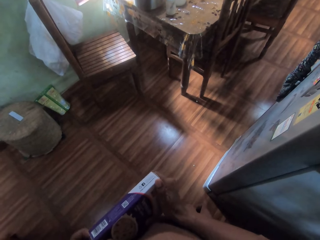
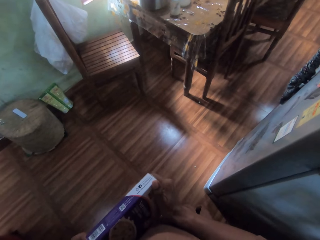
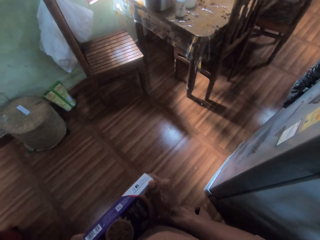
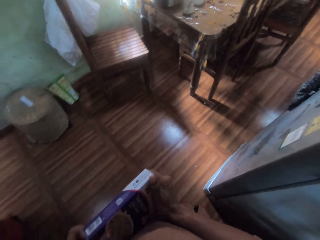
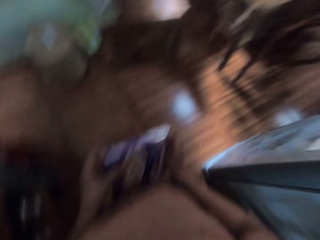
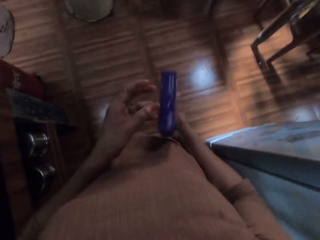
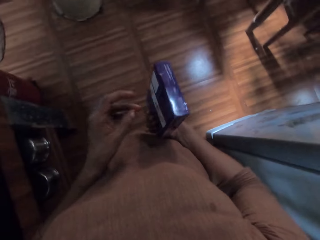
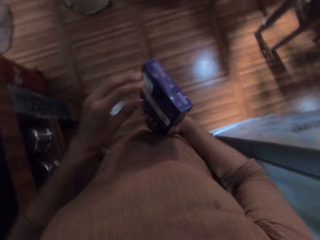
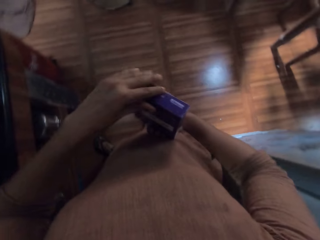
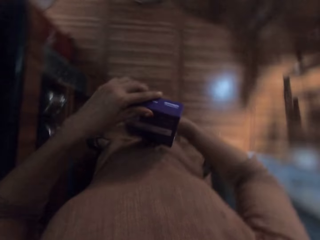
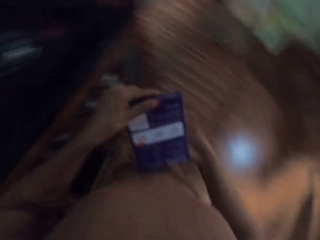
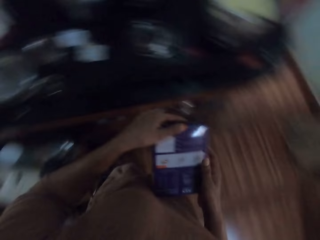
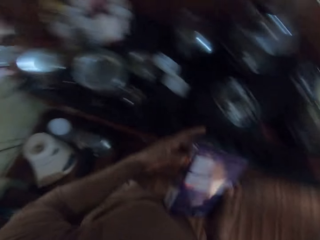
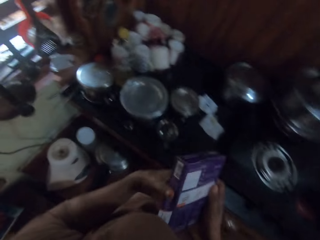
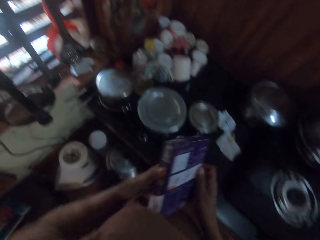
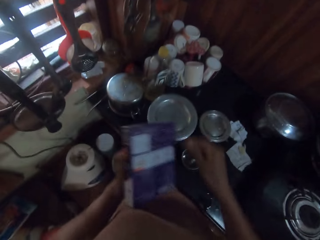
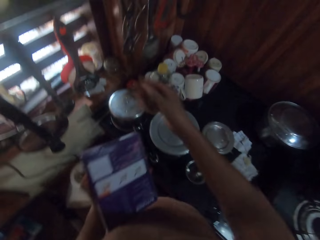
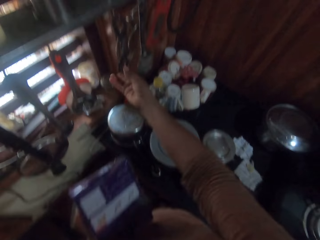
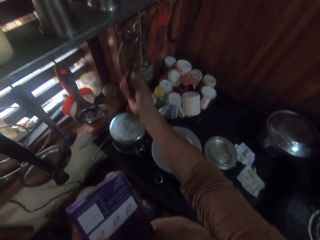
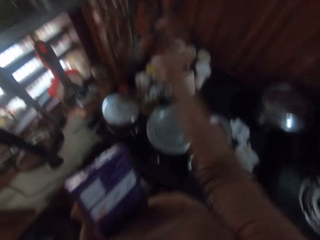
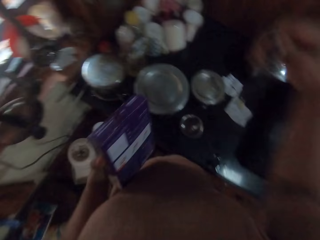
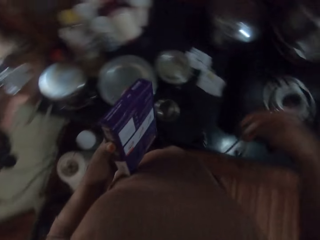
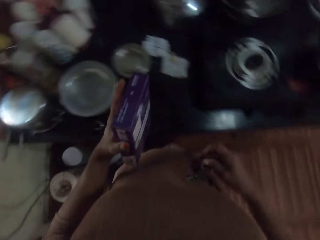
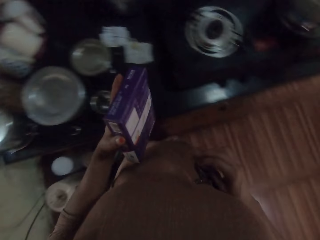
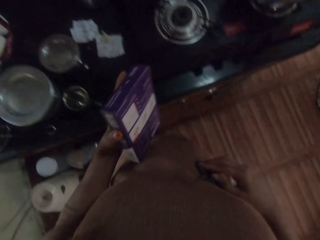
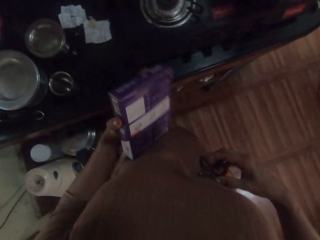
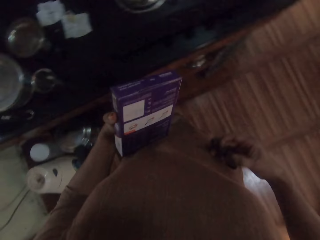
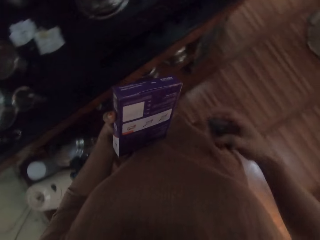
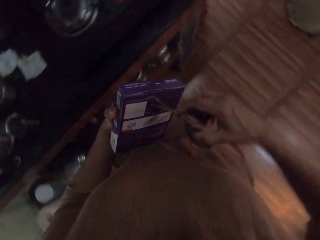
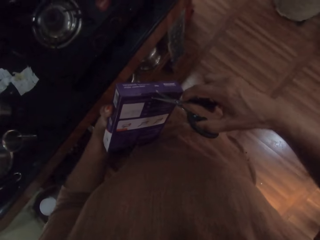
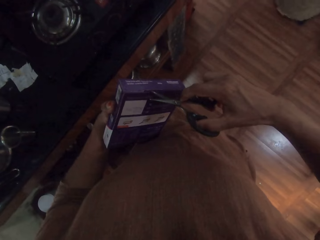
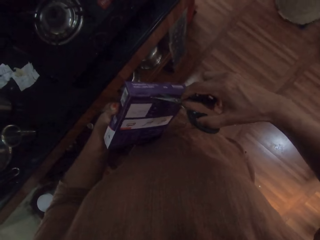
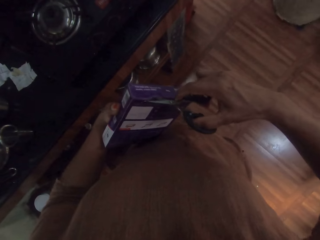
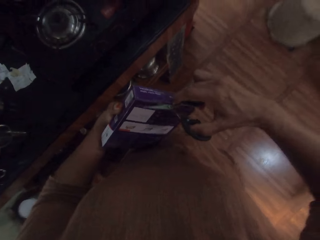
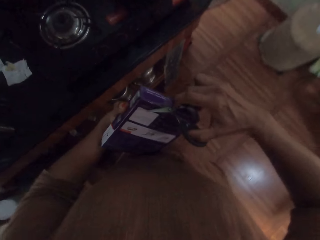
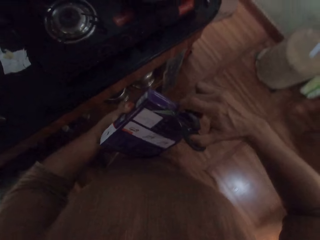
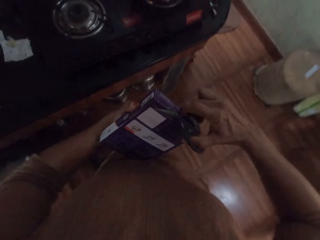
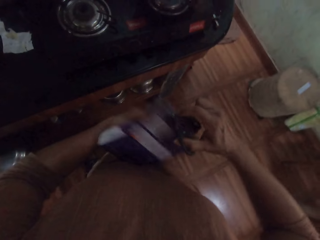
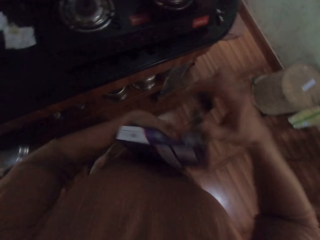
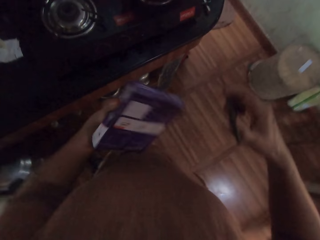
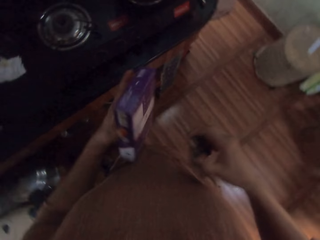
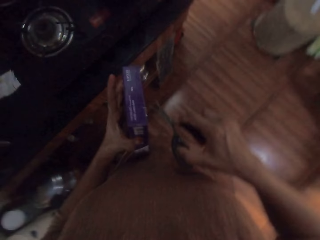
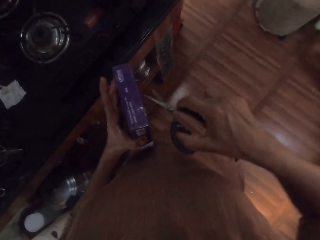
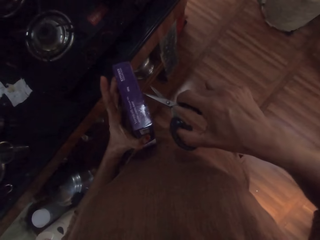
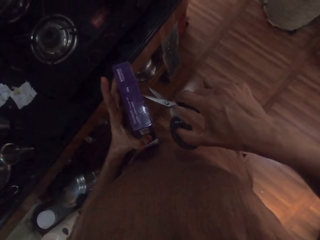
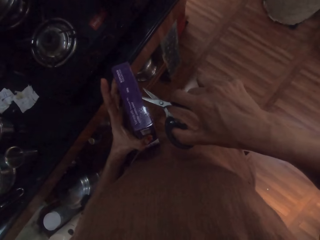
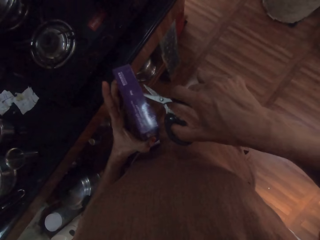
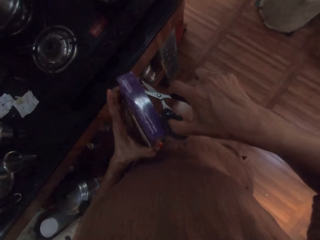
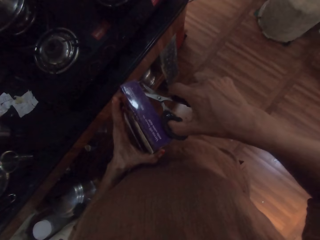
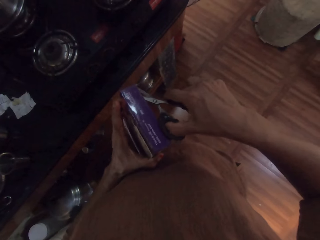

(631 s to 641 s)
The camera wearer holds the pack of tea in her left hand. She picks up a pair of scissors from a rack with her right hand. She cuts the pack of tea with the pair of scissors in her right hand.

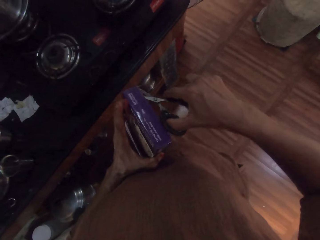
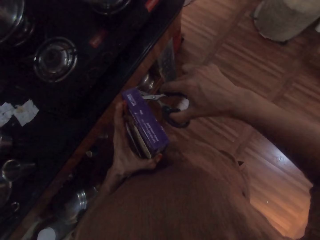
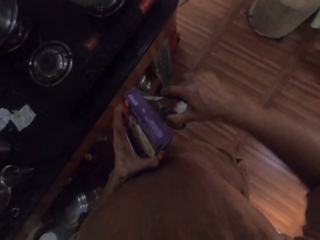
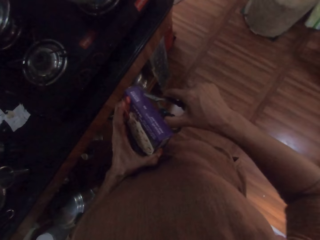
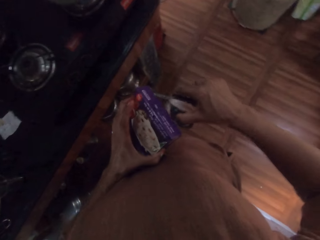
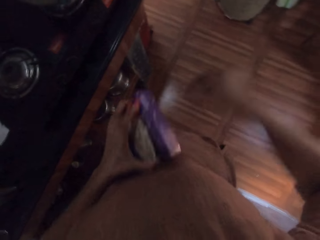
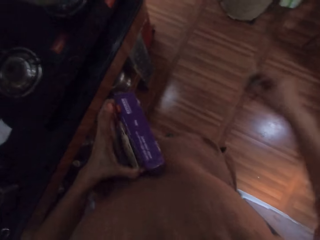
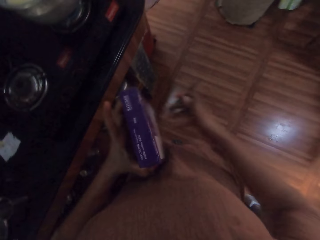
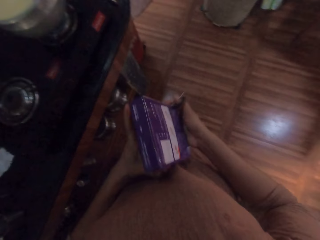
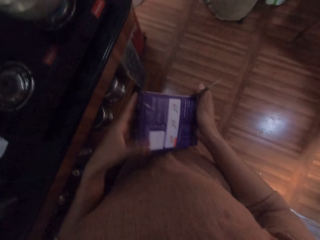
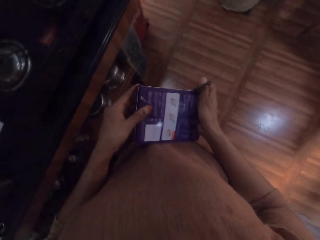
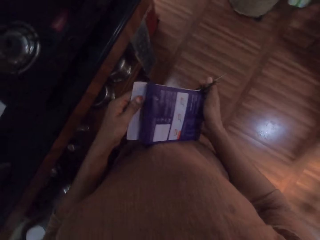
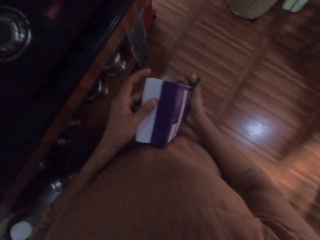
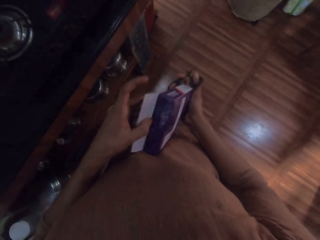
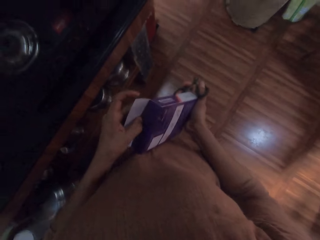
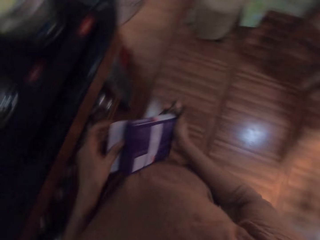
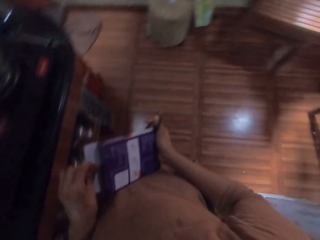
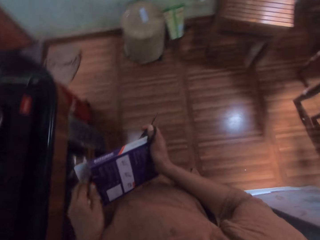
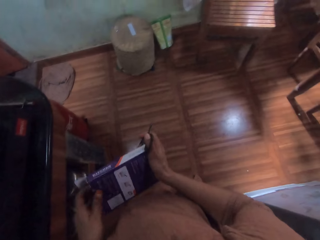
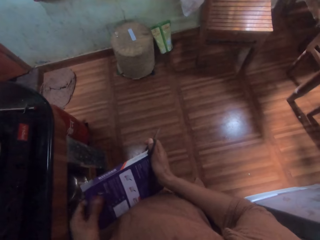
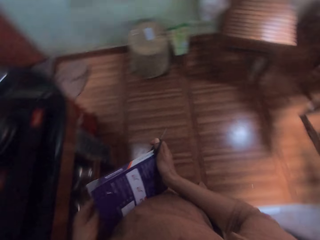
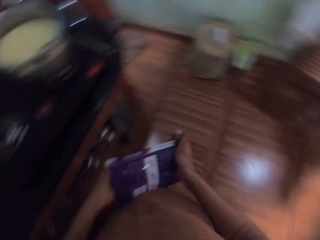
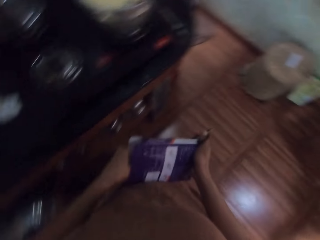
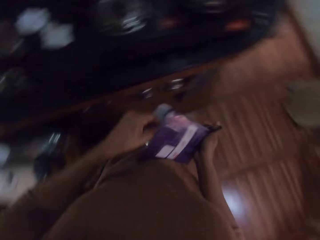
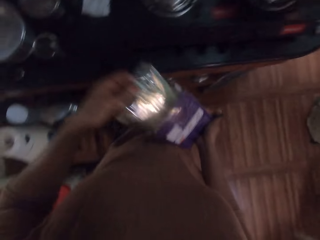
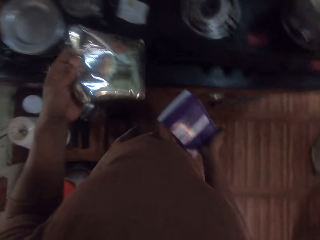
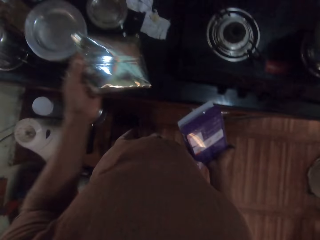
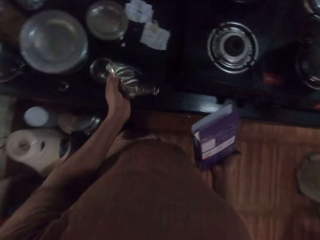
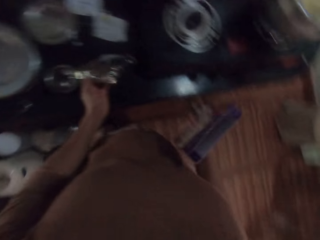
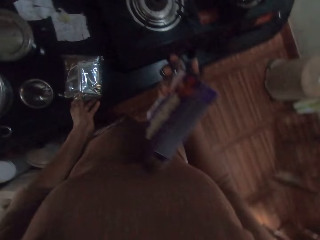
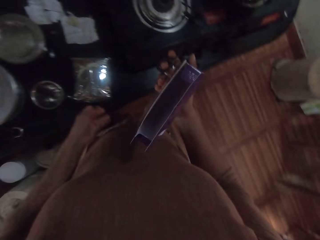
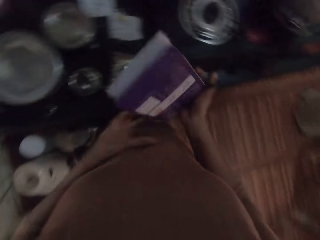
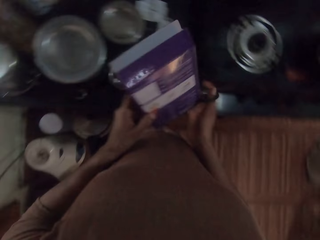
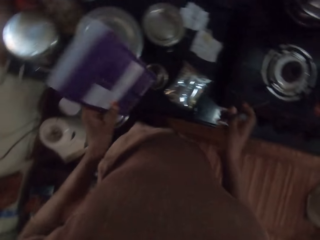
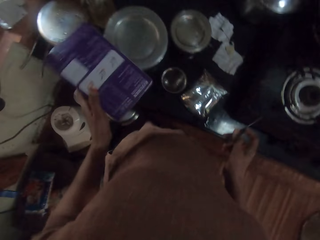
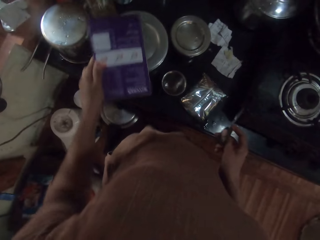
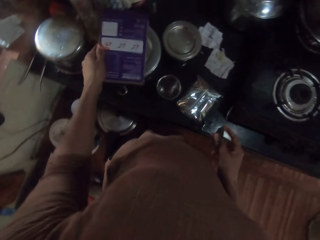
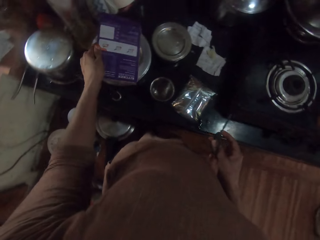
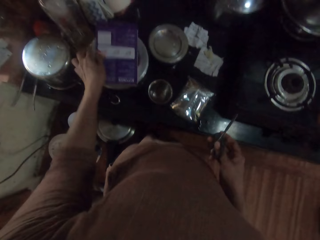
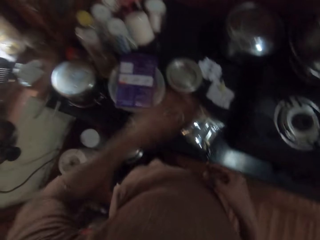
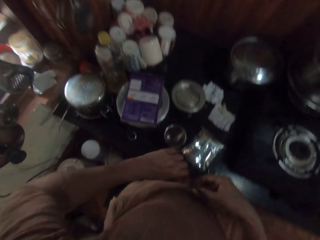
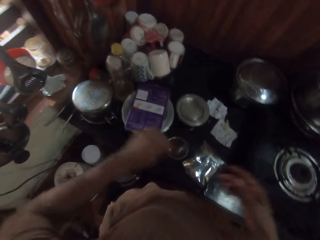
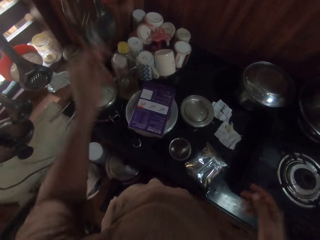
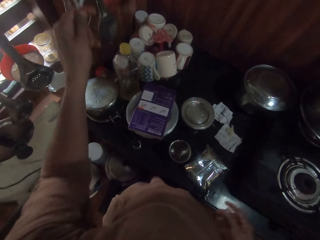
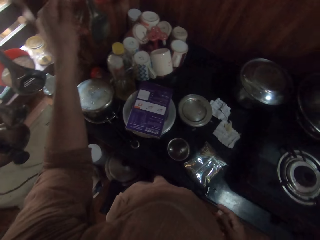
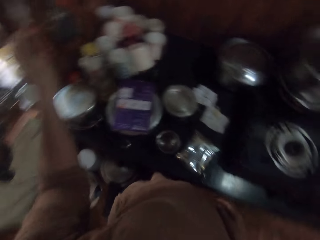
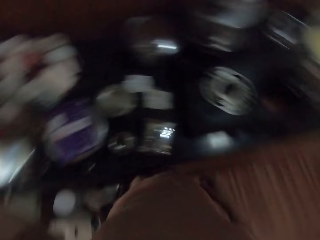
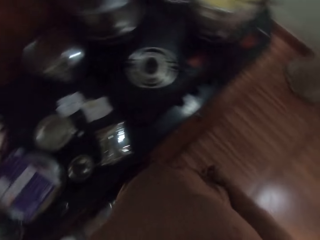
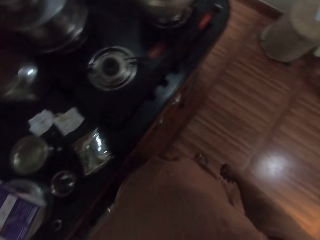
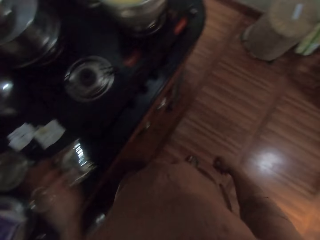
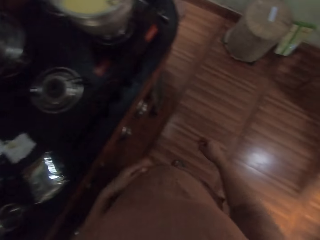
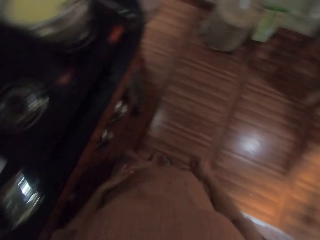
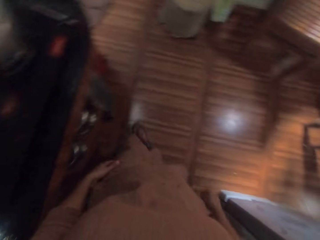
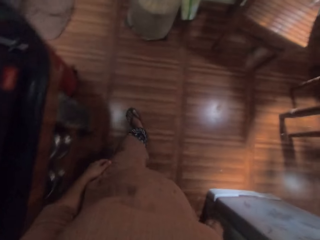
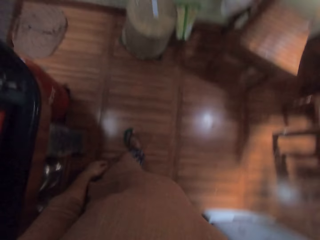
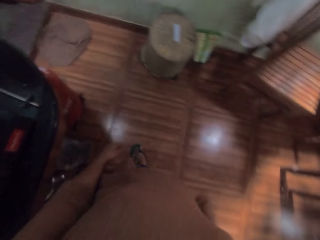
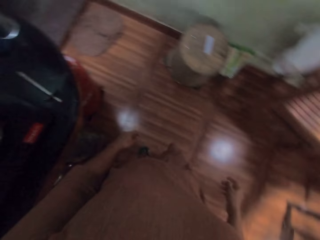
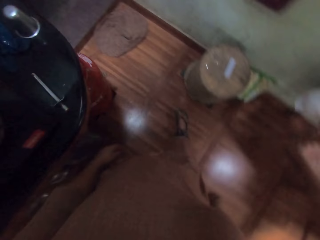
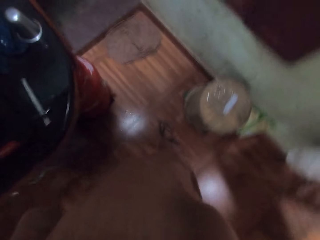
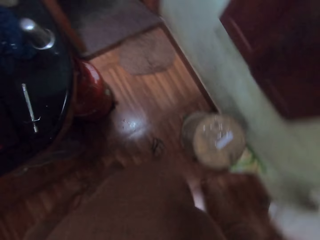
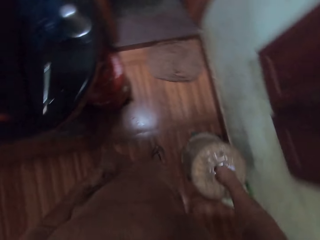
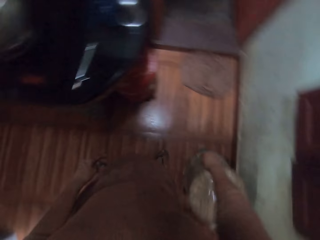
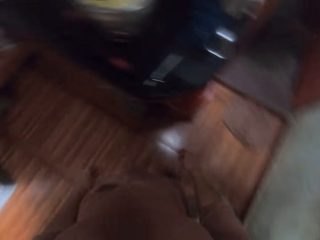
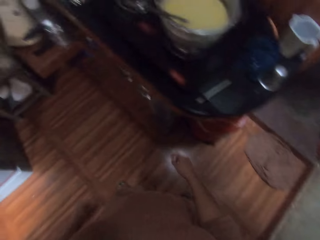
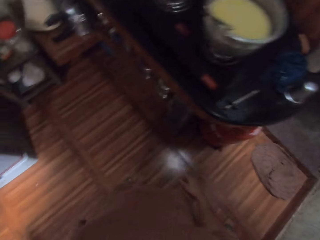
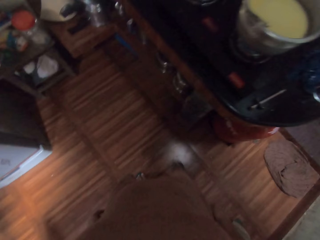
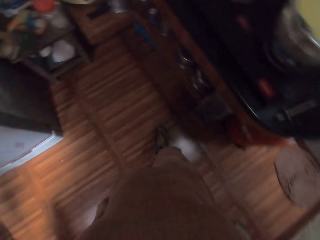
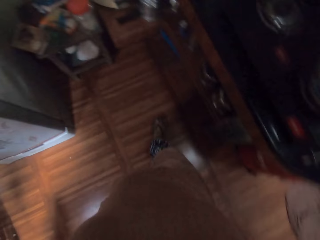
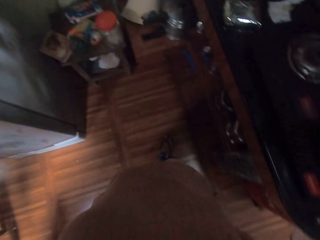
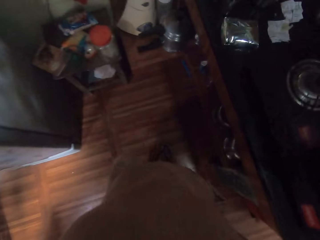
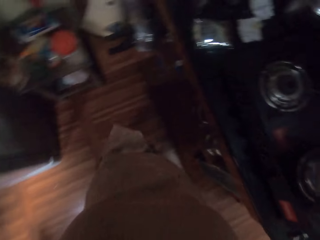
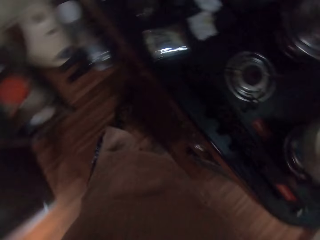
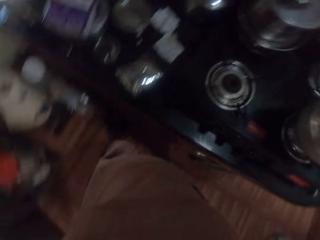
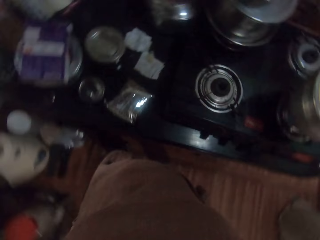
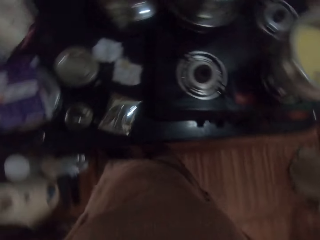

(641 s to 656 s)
The camera wearer passes the pack of tea in her left hand to her right hand. She opens the pack of tea in her right hand with her left hand. She takes a nylon of tea from the pack of tea with her left hand. She drops the nylon of tea in her left hand on the counter. She passes the pack of tea in her right hand to her left hand. She drops the pack of tea in her left hand on a pot on the counter. She passes the pair of scissors in her right hand to her left hand. She hangs the pair of scissors in her left hand on the rack. She walks.
